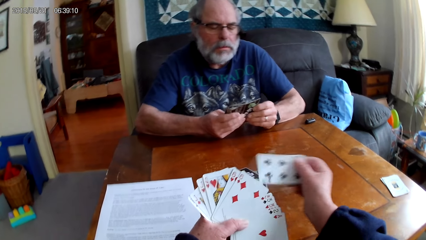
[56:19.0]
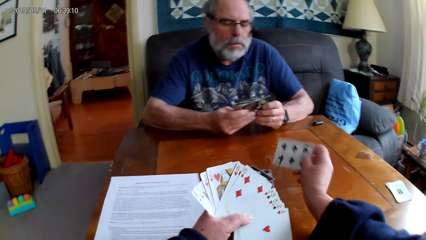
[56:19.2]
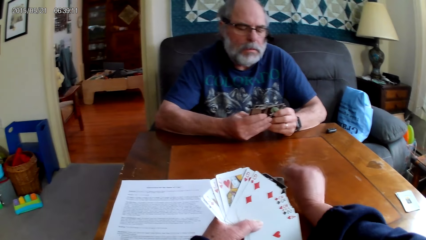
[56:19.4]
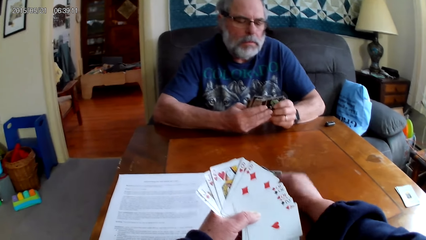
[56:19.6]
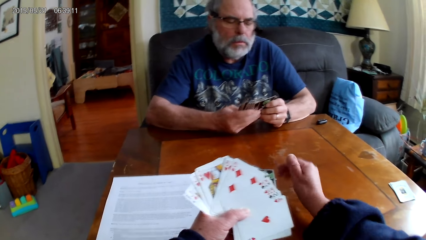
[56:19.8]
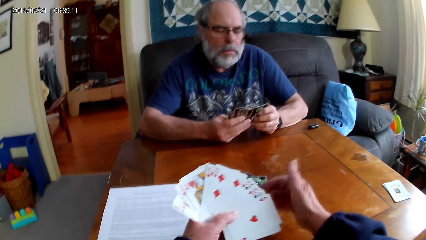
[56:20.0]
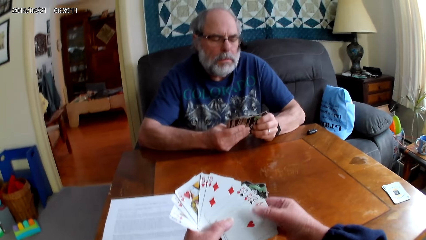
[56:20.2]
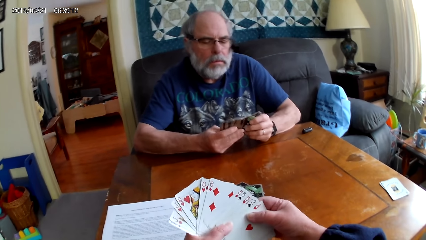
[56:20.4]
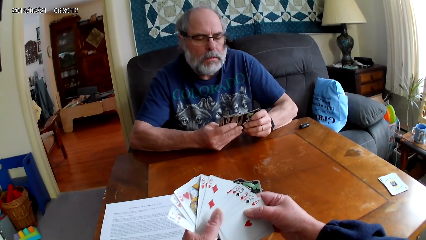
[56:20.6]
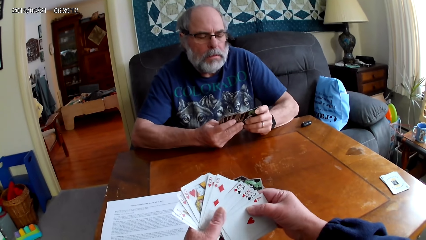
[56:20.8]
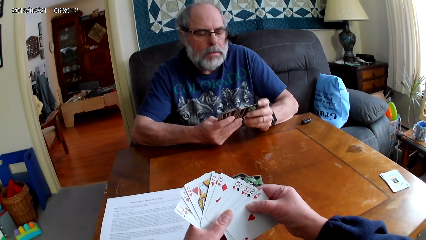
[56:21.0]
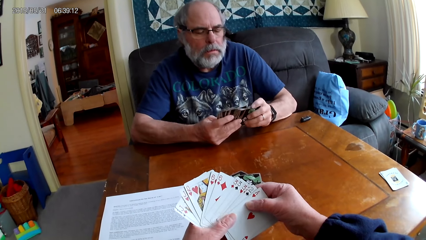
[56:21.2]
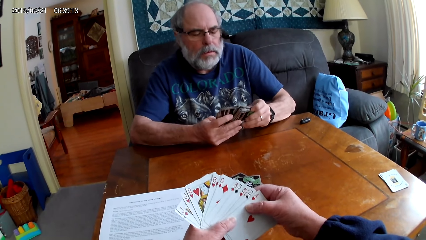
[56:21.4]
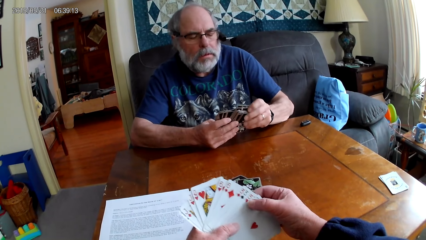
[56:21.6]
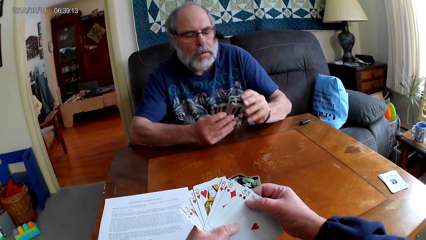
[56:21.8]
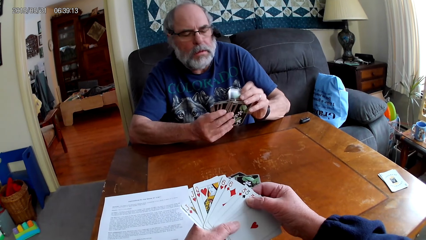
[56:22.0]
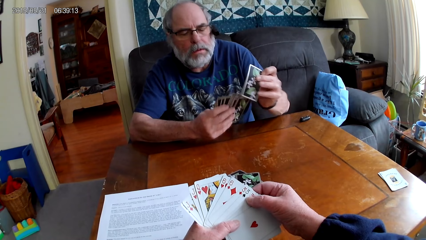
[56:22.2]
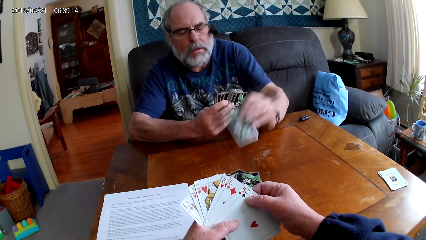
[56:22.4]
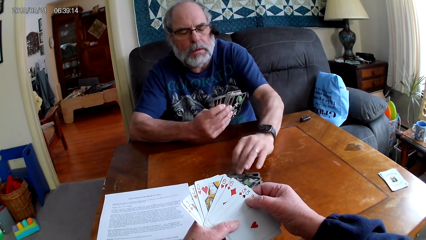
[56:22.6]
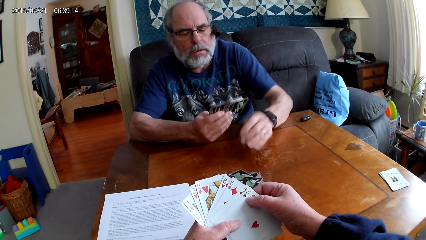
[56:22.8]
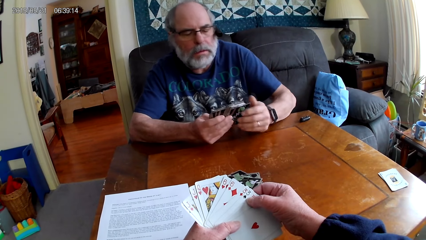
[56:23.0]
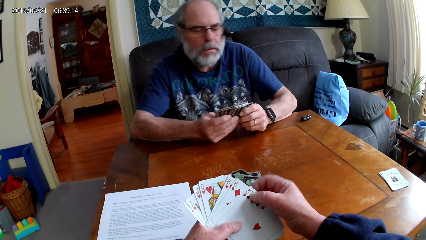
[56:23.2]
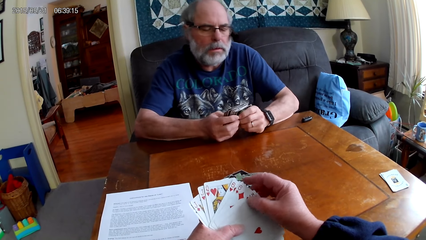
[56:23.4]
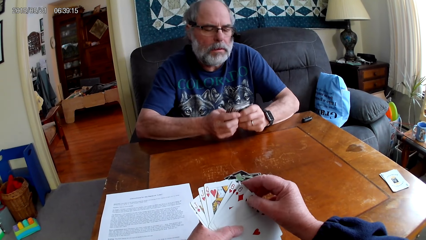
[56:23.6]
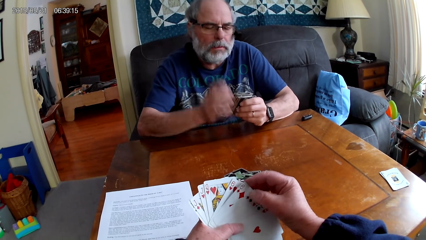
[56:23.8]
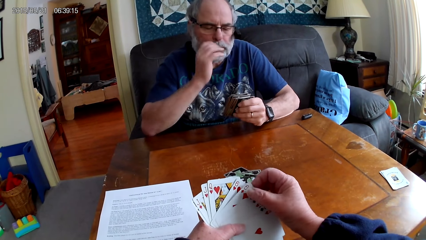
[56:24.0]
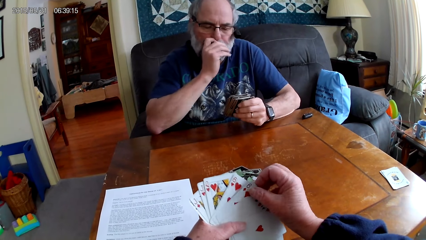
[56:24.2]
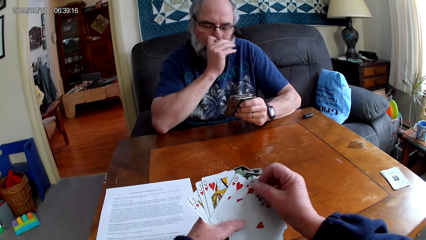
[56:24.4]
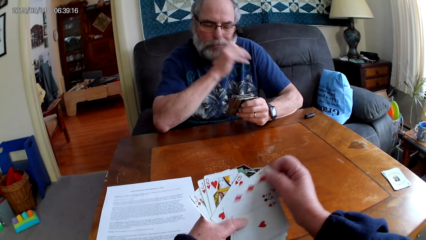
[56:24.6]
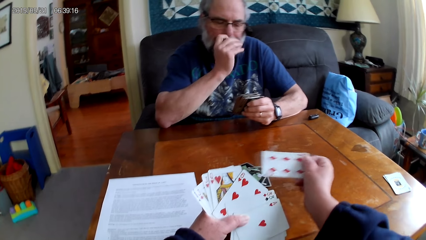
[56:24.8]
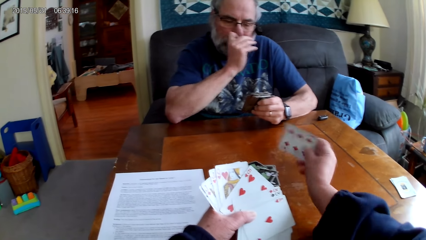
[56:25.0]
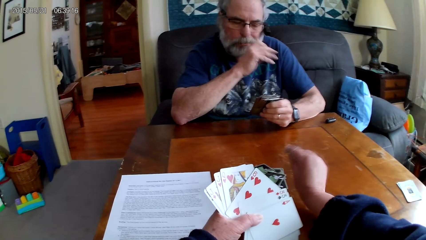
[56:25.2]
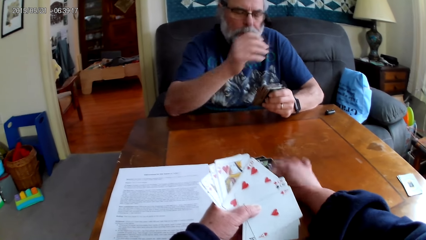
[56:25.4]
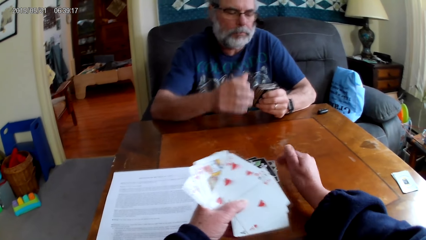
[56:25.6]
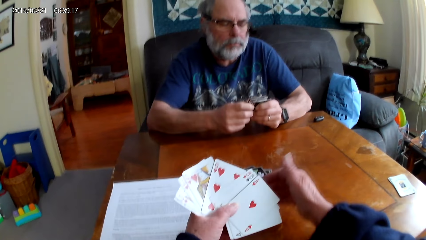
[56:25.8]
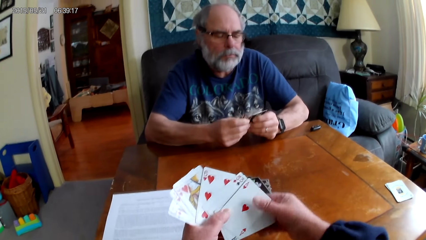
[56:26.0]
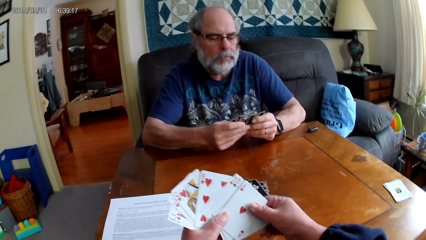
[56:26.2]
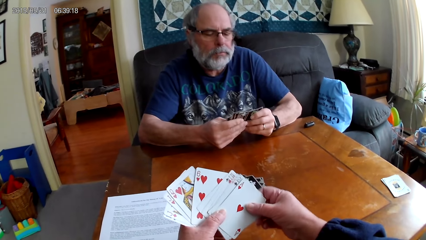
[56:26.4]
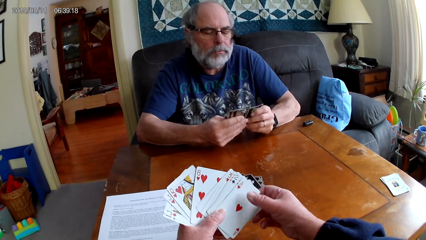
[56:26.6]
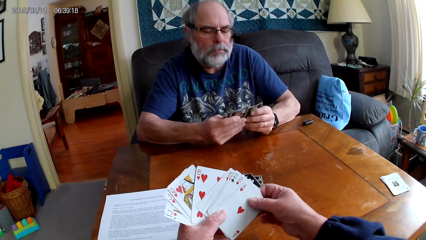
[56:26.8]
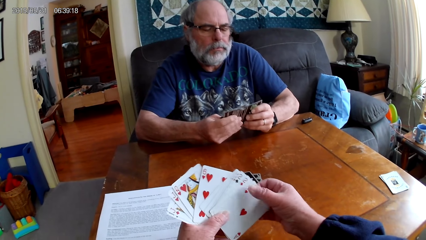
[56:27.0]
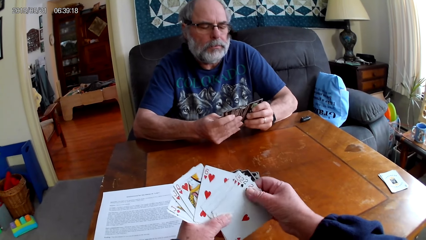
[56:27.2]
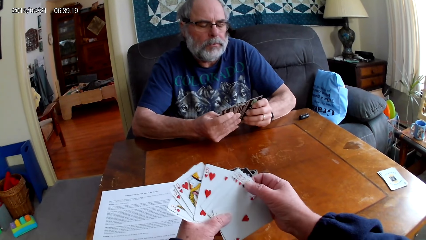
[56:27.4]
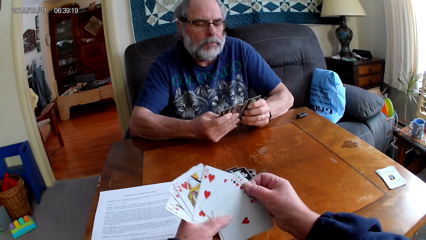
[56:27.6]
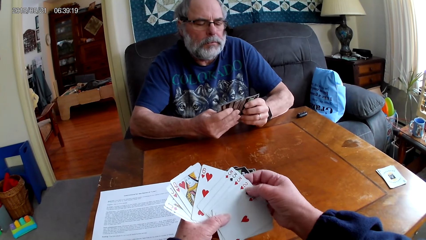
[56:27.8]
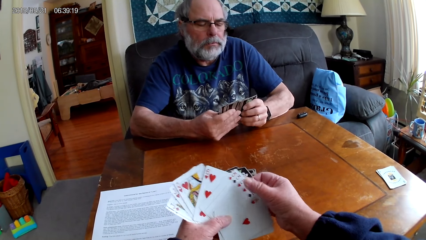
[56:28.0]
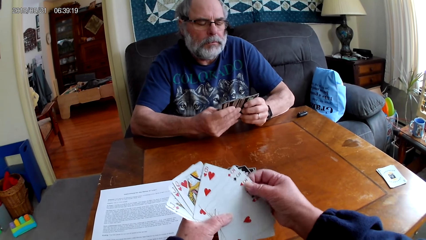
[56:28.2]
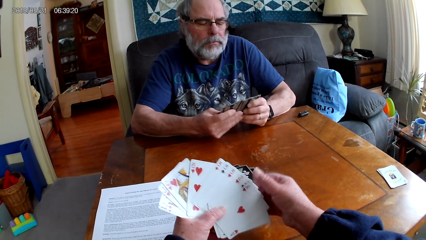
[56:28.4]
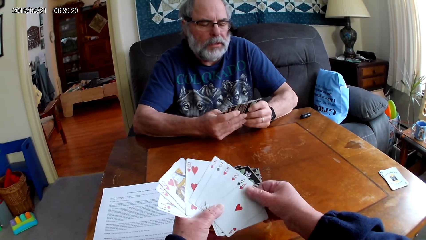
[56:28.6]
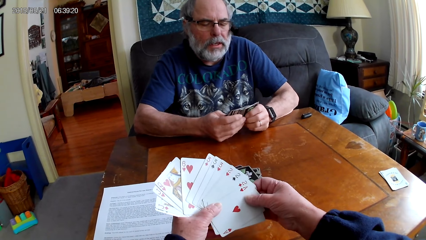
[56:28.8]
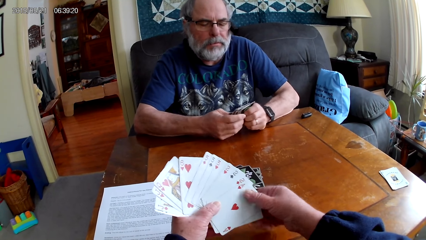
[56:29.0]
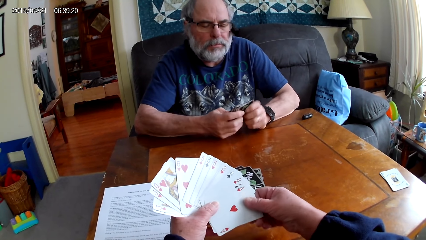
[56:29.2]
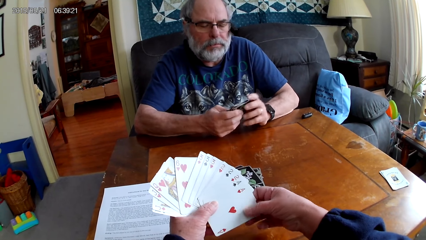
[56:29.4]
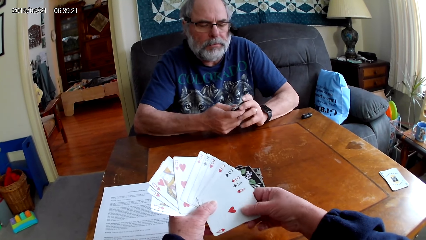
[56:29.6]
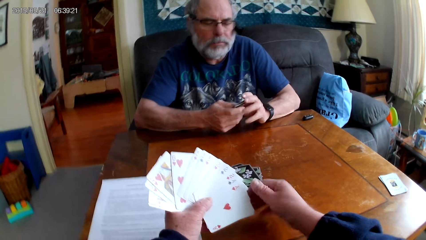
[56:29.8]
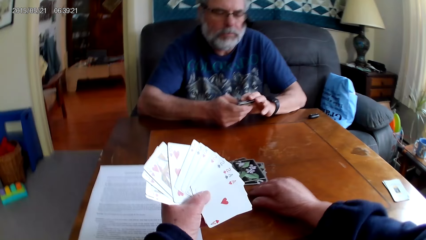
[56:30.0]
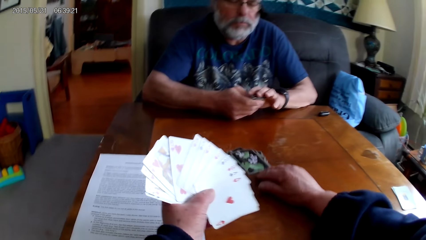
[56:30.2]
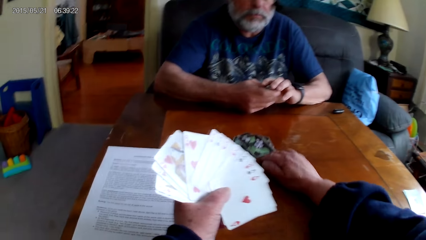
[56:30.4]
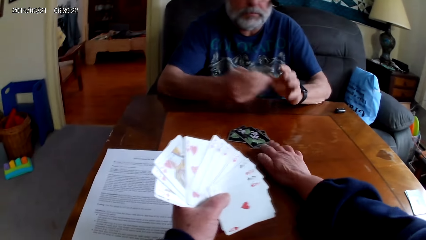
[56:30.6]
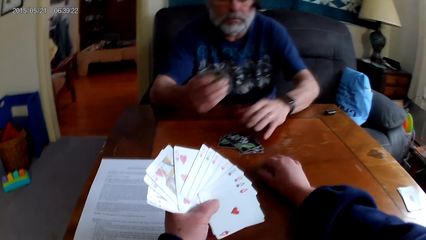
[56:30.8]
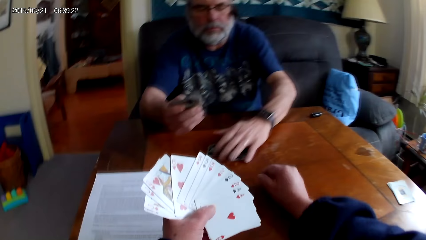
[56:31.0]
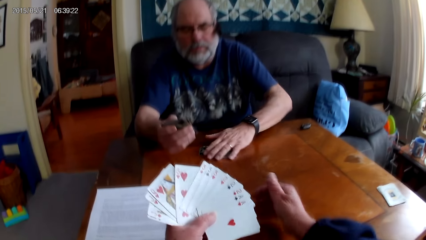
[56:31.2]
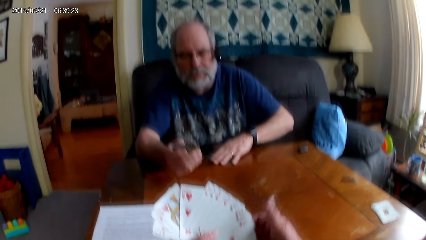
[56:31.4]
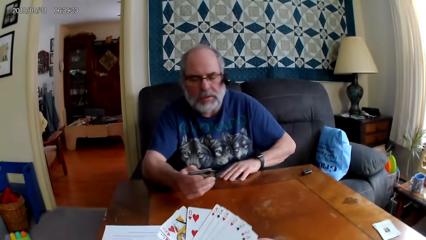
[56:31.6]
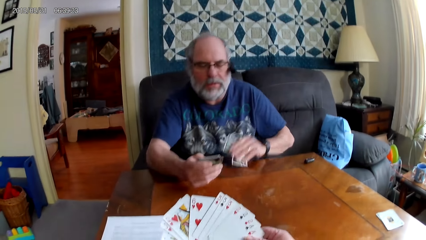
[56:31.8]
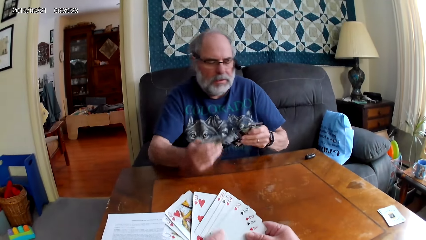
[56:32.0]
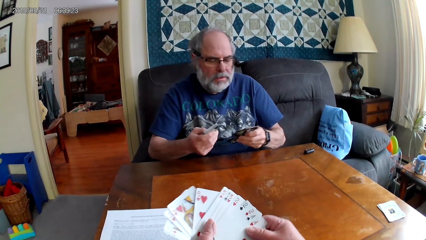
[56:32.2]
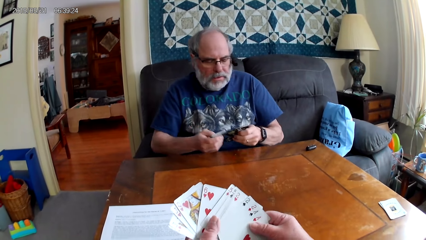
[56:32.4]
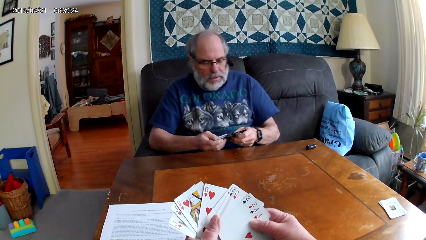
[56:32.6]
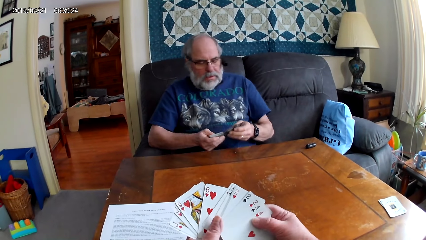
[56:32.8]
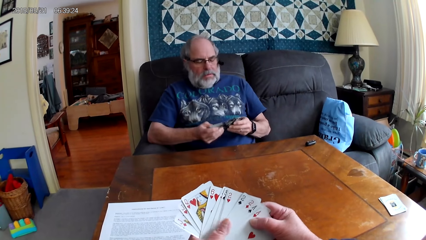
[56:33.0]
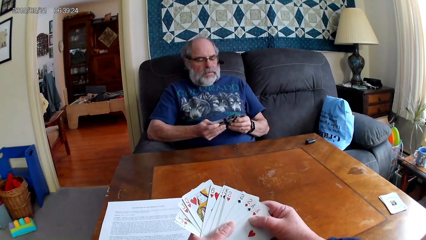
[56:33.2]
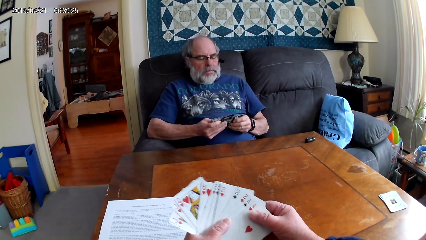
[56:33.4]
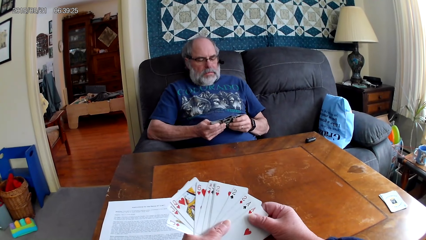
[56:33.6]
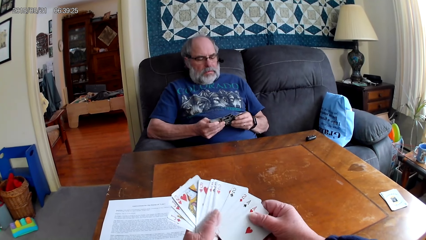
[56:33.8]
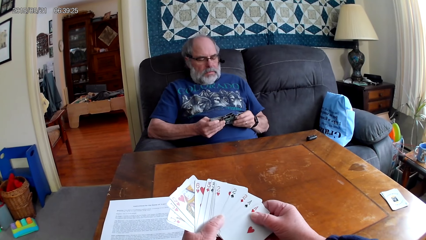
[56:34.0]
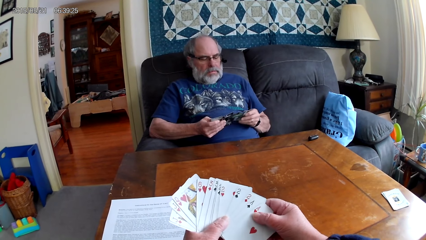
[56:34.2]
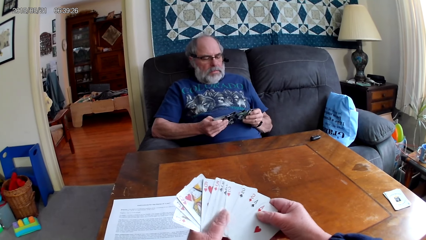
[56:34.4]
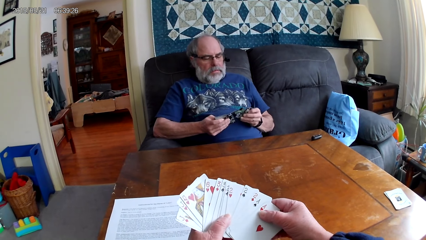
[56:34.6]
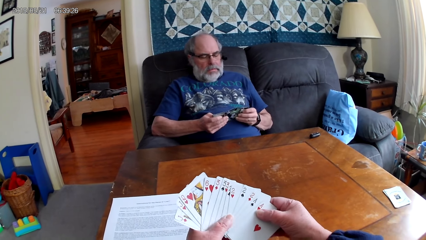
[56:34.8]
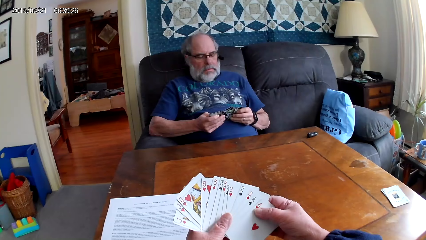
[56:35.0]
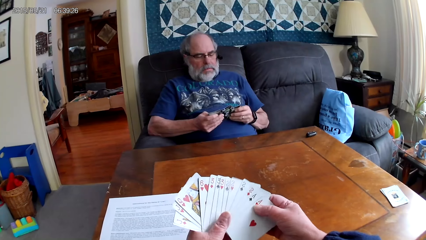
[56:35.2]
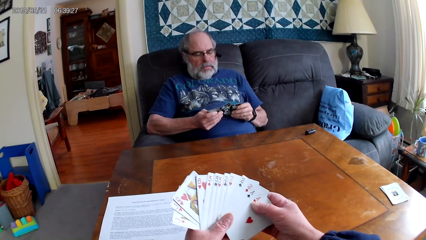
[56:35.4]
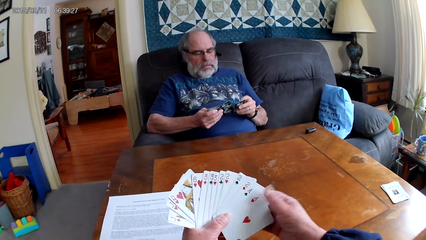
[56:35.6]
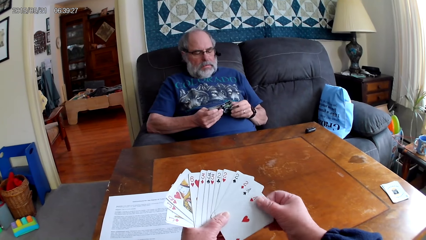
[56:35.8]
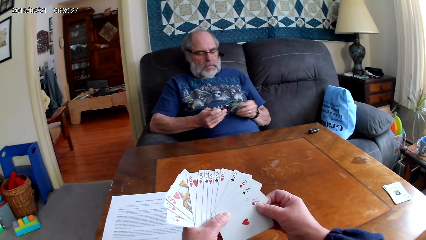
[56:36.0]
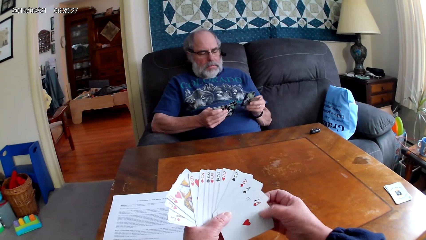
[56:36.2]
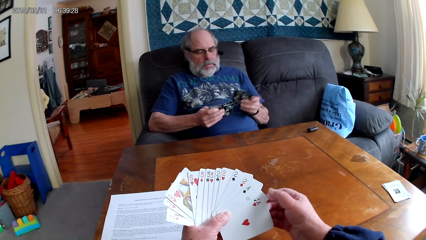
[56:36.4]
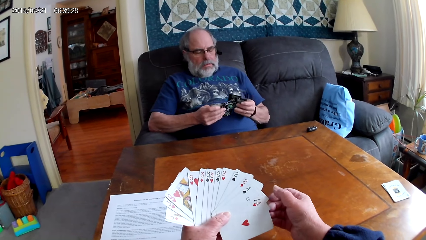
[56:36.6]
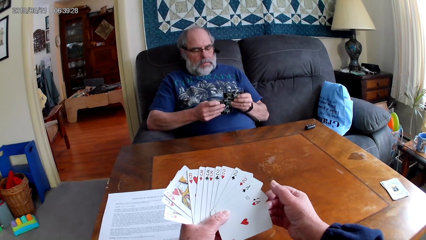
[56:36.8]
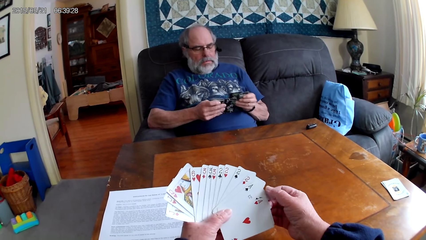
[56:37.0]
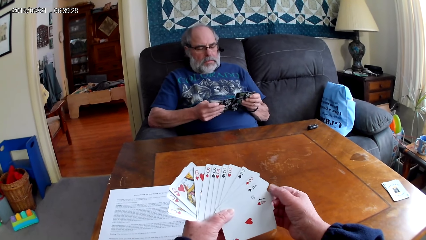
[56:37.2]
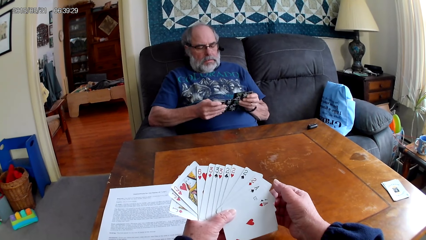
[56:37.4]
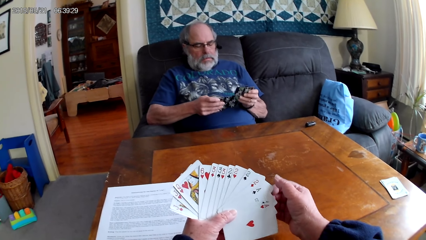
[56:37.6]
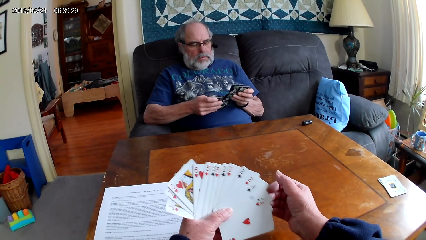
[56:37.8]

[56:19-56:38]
The camera wearer plays cards. She holds the playing cards with her hands. A man holds the playing cards with his hands. The man puts the playing card on the table. The man spreads the cards. The camera wearer holds the playing cards with her hands. The man rubs on the nose and spreads the cards. The camera wearer puts the playing card on the table. She holds the playing cards with her hands. The man holds the playing cards with his hands. The camera wearer spreads the cards. She moves the playing cards on the table. The man gathers the cards together. The man picks up the playing cards on the table. The man leans backwards. The camera wearer holds the playing cards with her hands. The man picks up the playing cards on the table. The camera wearer spreads the cards. The man spreads the cards.
